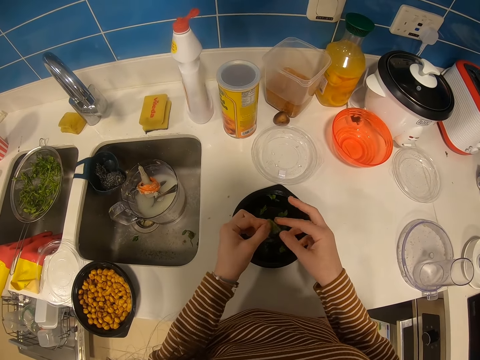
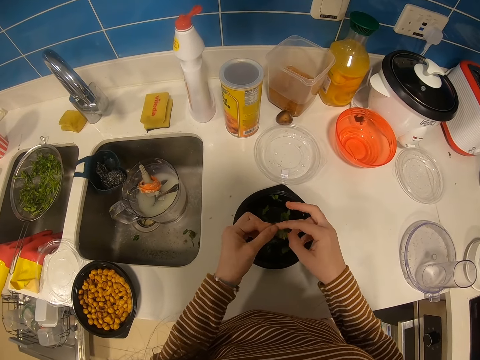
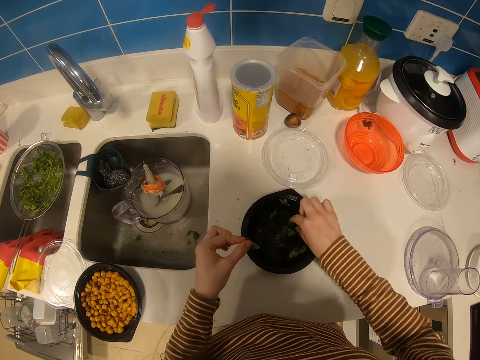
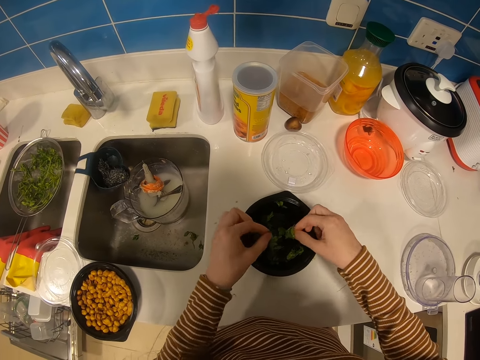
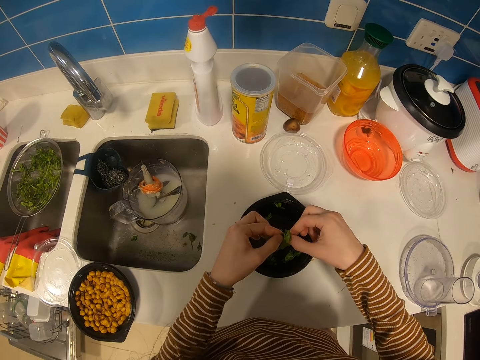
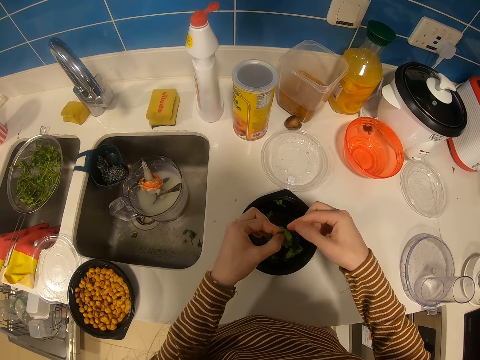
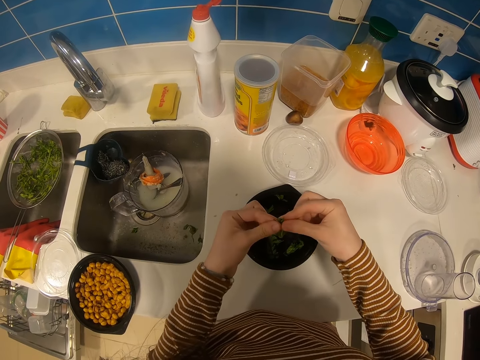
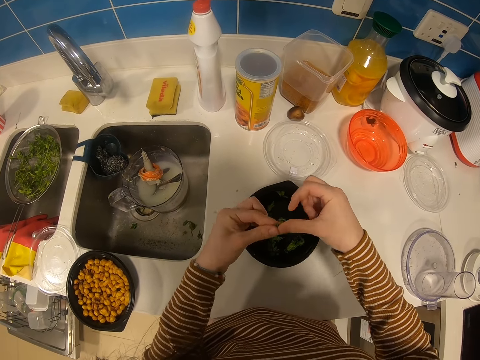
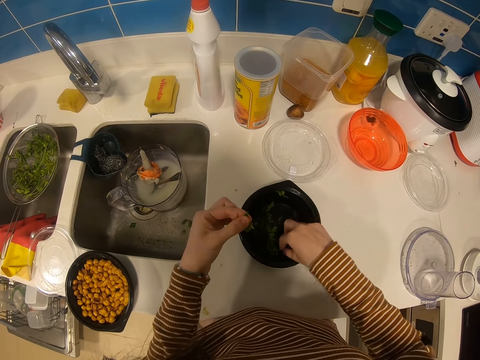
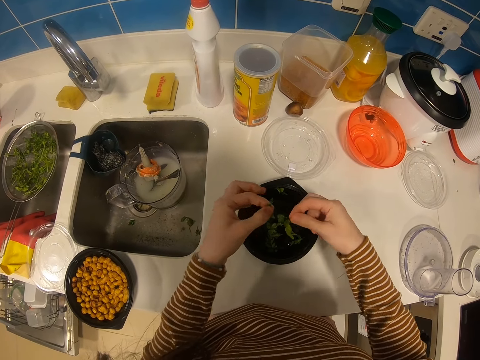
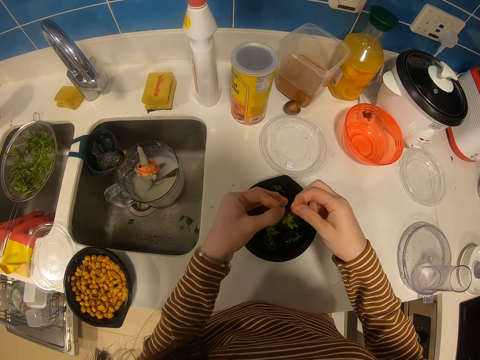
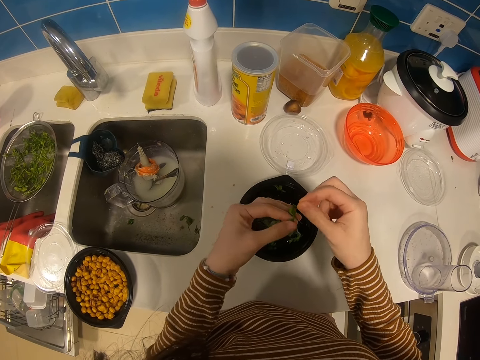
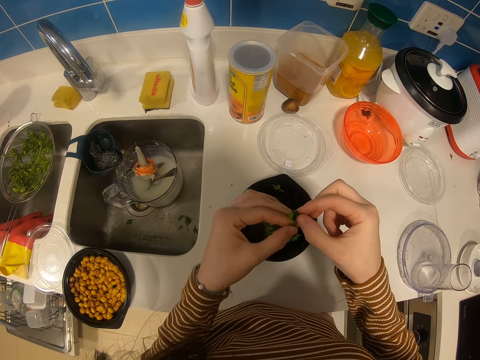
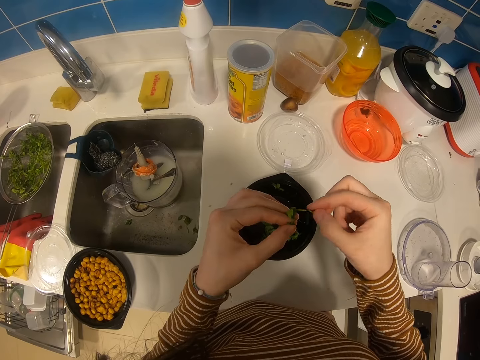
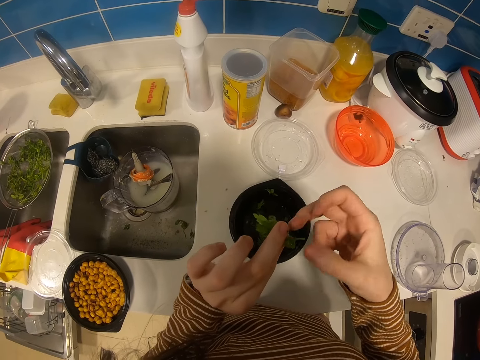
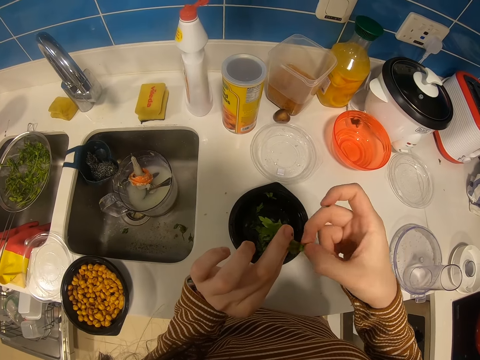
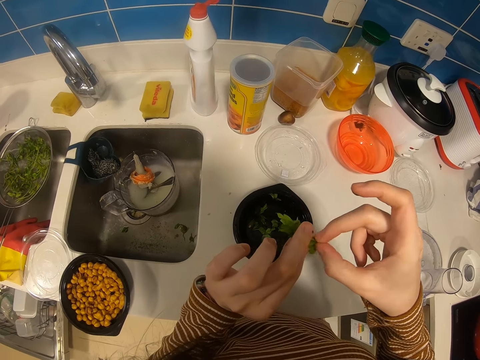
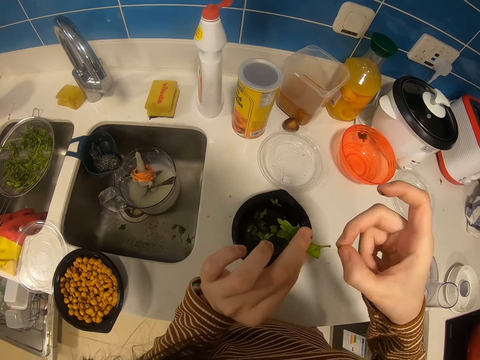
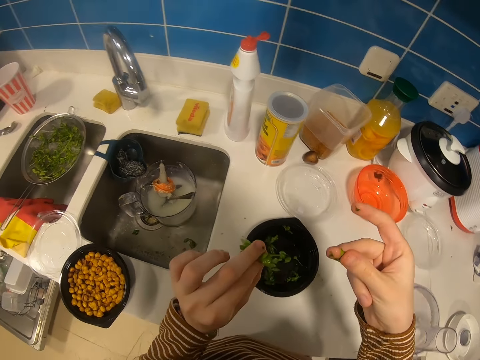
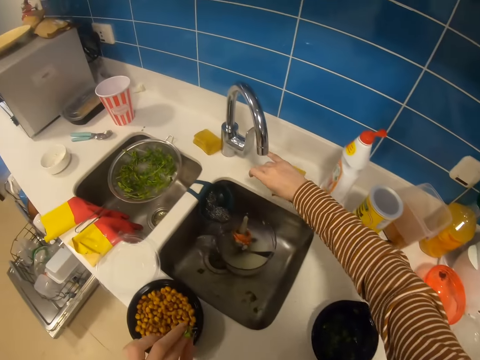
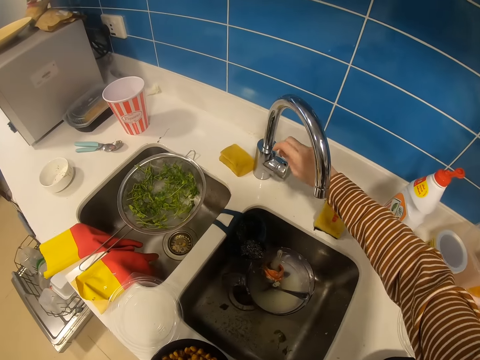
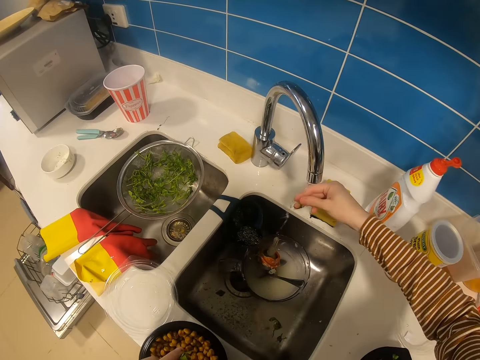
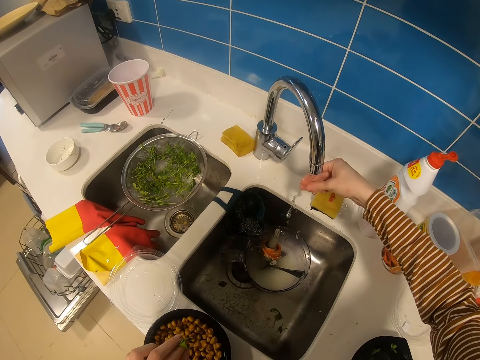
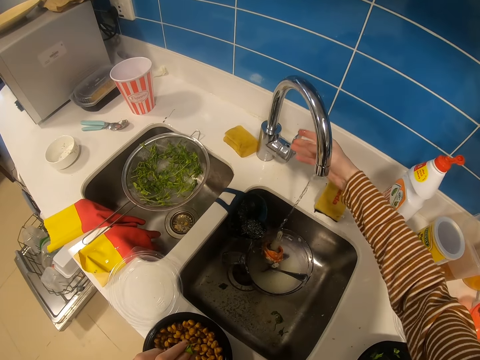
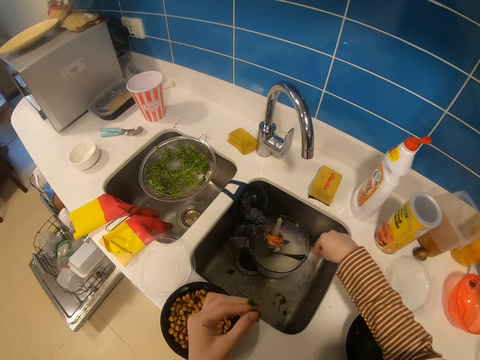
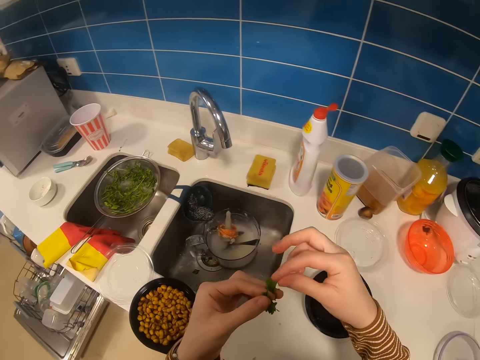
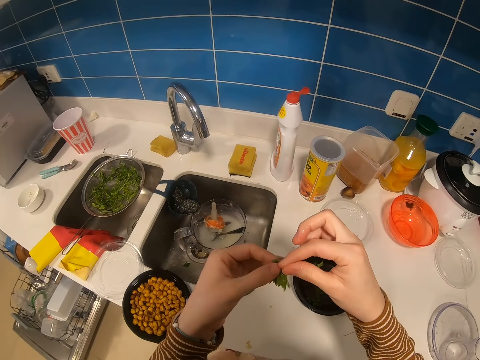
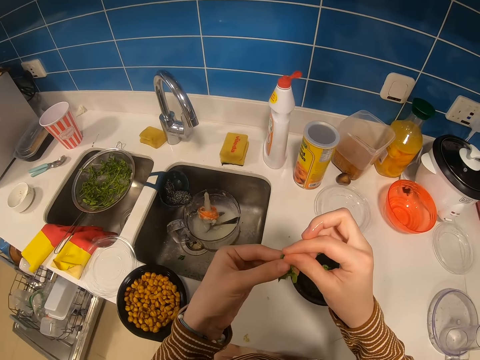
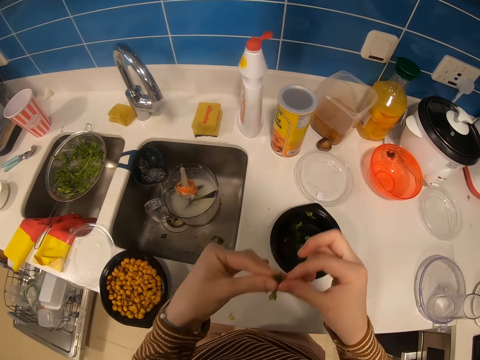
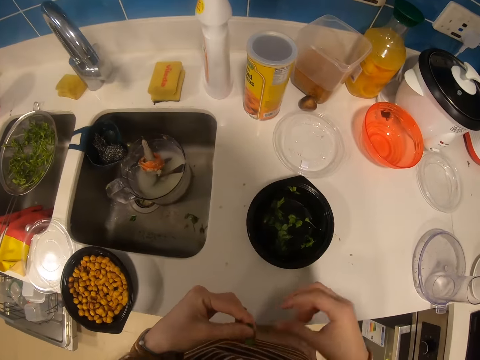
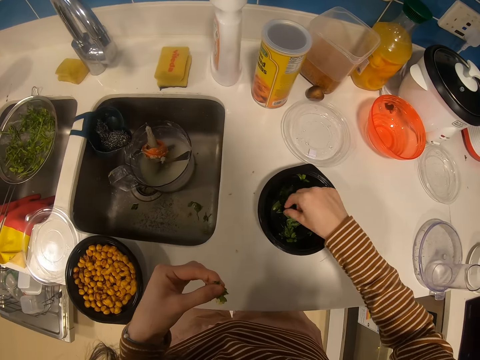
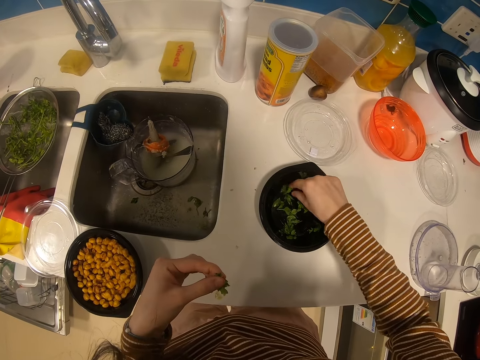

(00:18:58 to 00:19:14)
The camera wearer holds a vegetable with the hands. They pick vegetables in a bowl. They hold the vegetable with the hands. They pick vegetables in the bowl. They hold the vegetable with the hands. They drop a green on the table with the right hand. They open a tap of water. They wash the right finger on the tap. They close the tap with the right hand. They hold greens with both hands.

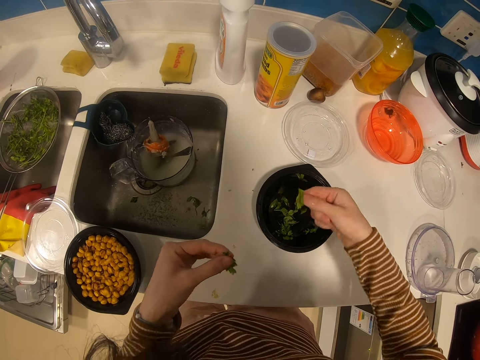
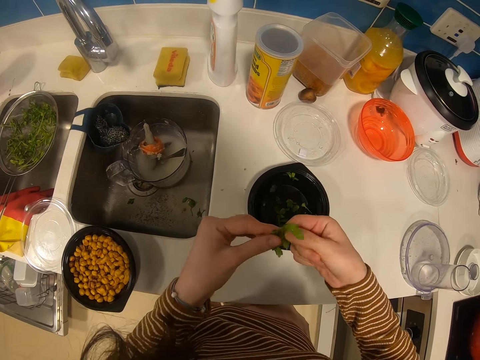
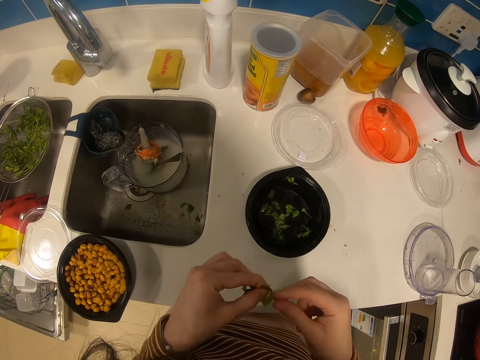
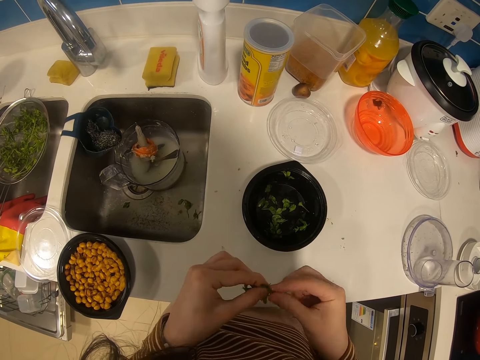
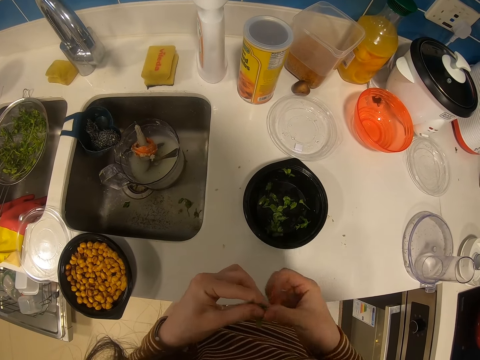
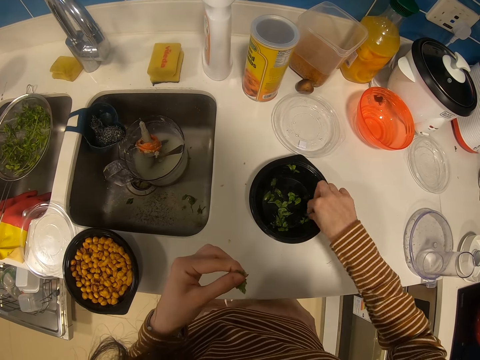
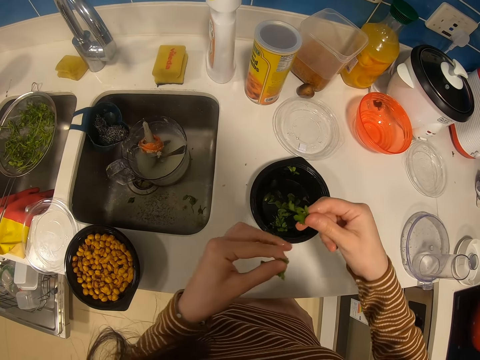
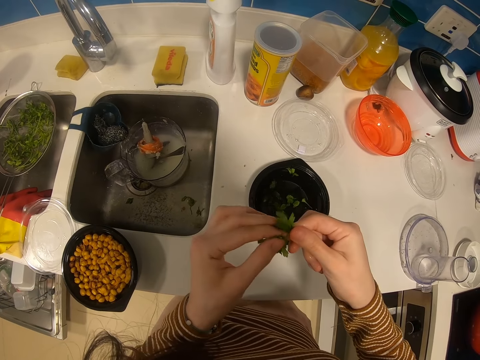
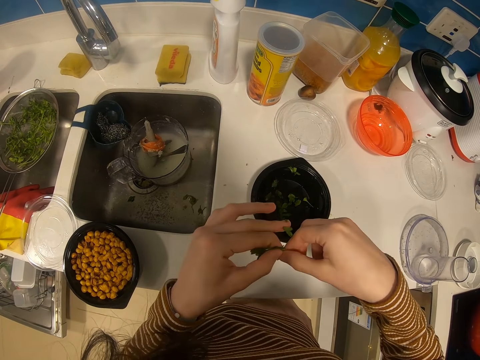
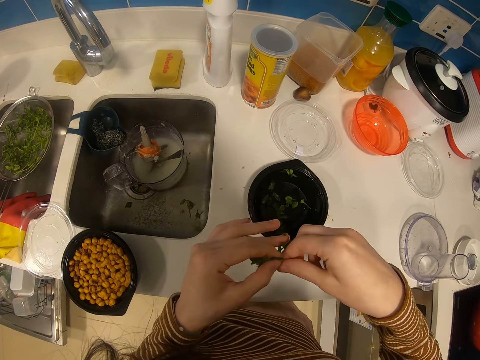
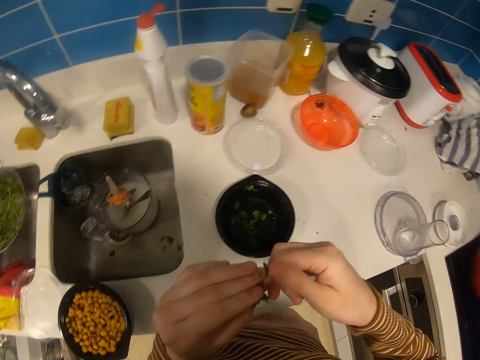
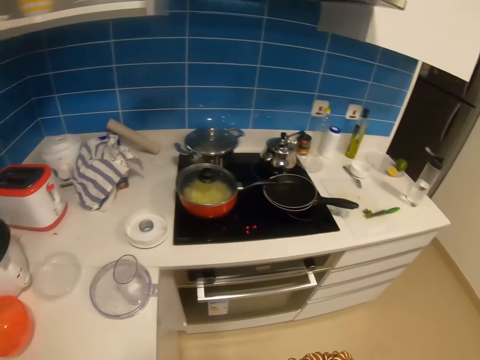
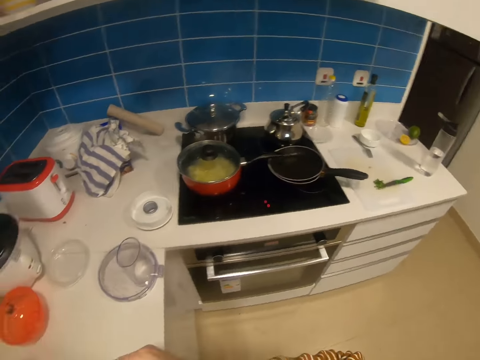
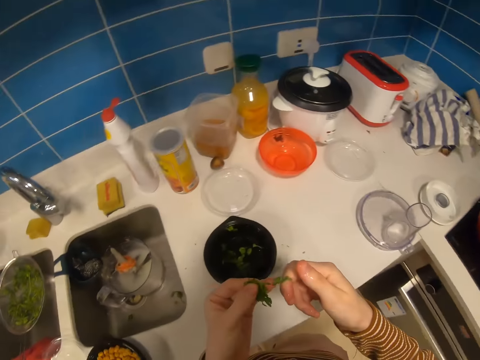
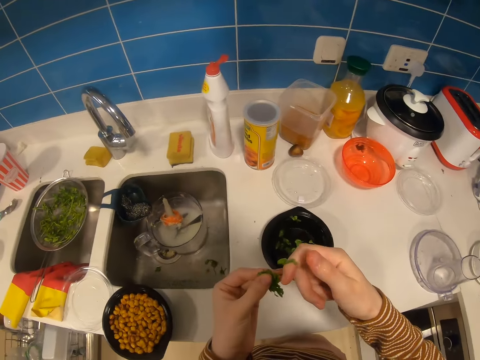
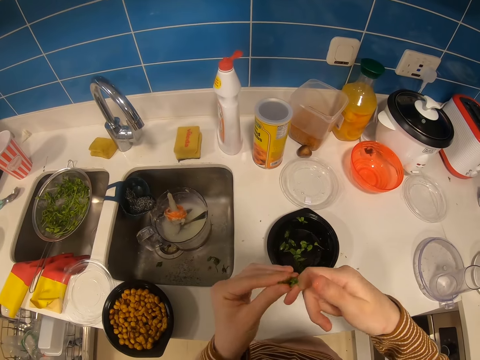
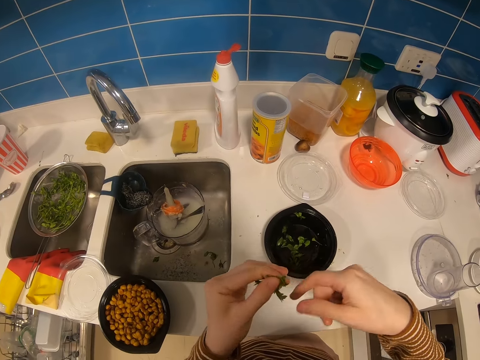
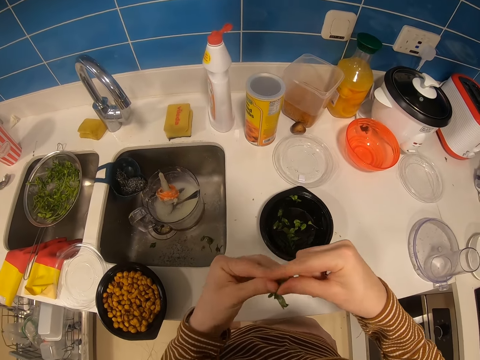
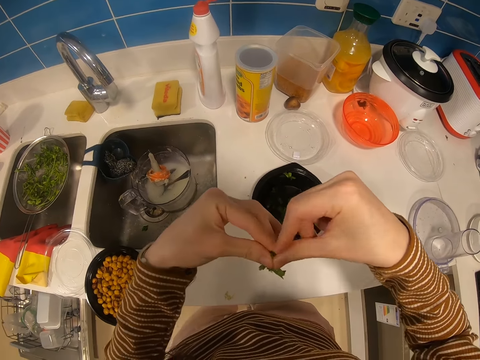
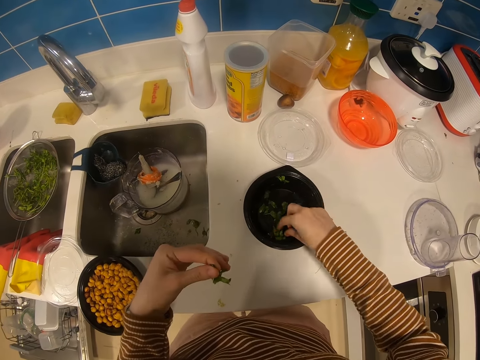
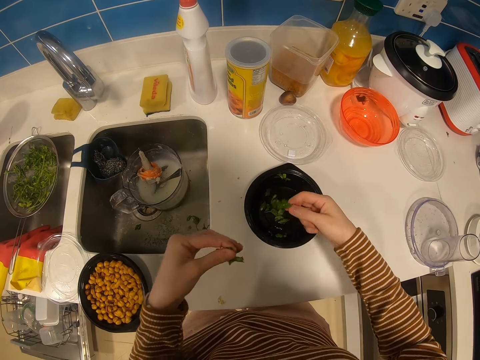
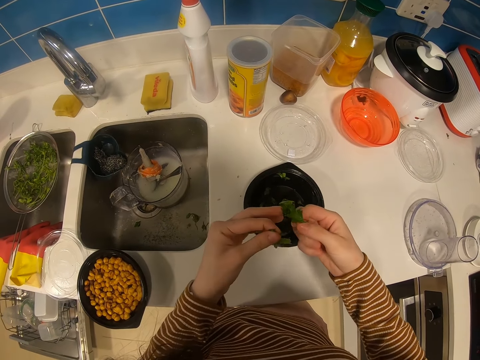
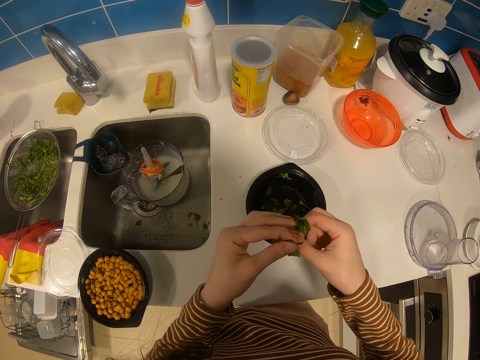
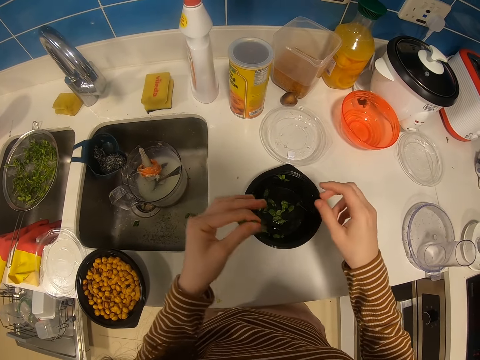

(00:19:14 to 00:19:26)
The camera wearer picks greens or vegetables in a bowl with the right hand. They hold the vegetable with hands. They pick the vegetables in the bowl. They hold the vegetable with hands. They look at the gas cooker. They hold the greens with both hands. They pick the vegetables in the bowl.
